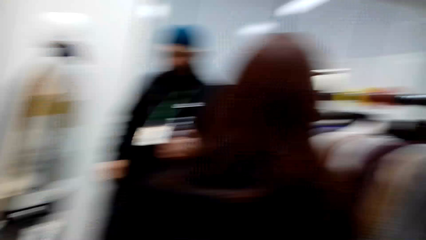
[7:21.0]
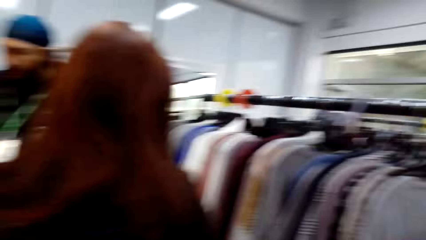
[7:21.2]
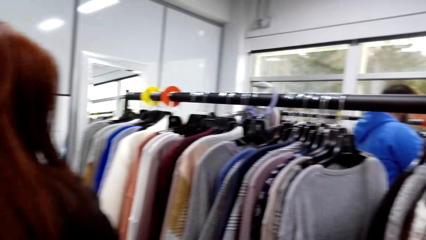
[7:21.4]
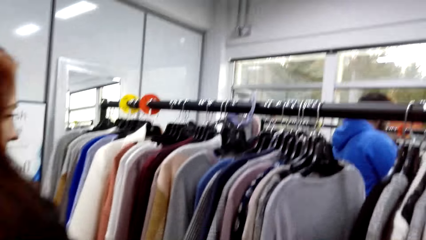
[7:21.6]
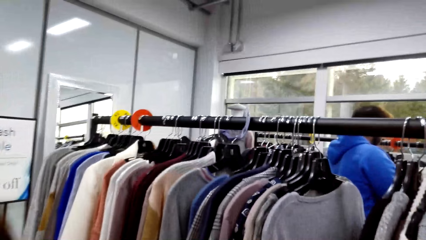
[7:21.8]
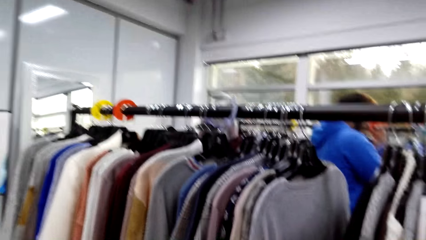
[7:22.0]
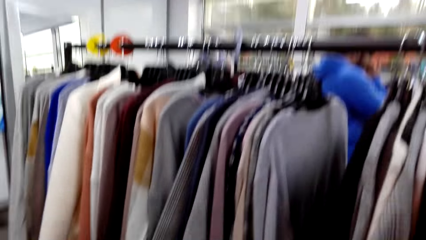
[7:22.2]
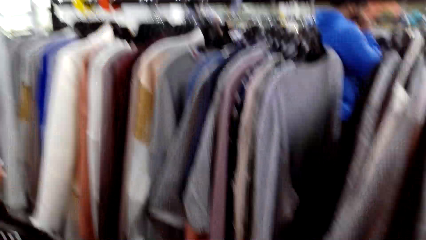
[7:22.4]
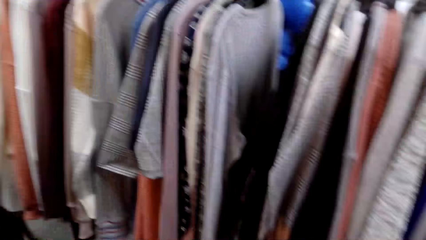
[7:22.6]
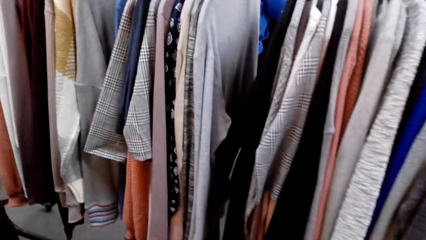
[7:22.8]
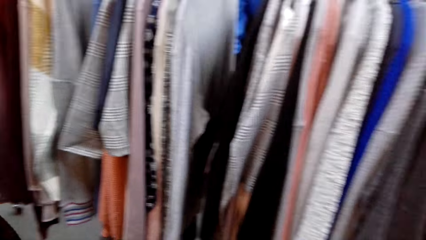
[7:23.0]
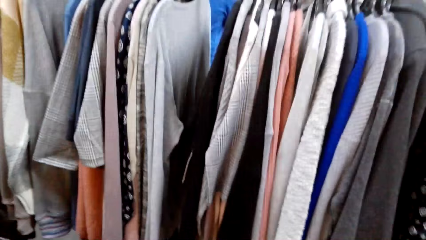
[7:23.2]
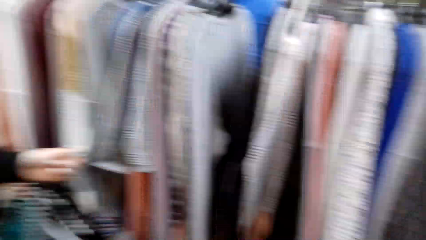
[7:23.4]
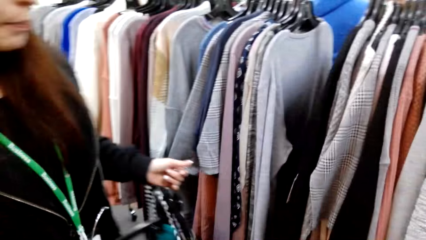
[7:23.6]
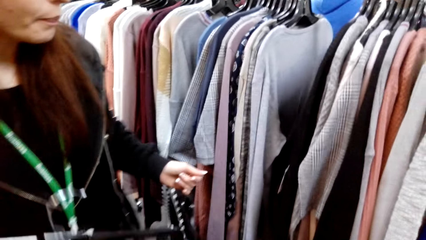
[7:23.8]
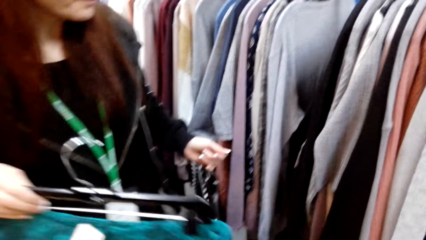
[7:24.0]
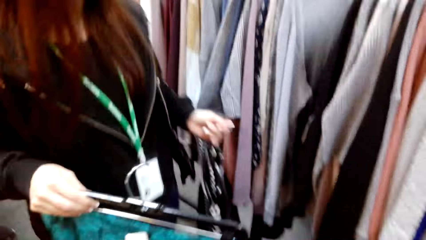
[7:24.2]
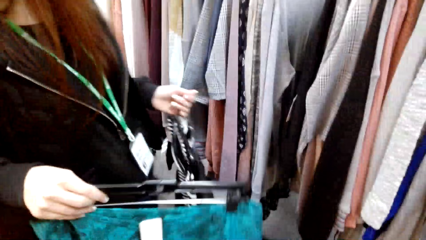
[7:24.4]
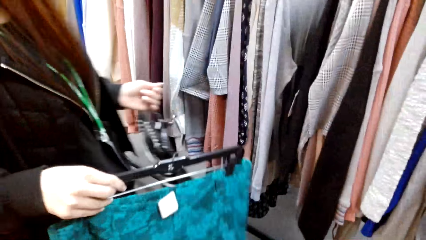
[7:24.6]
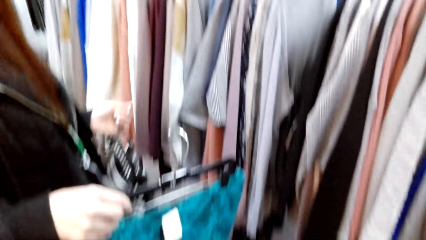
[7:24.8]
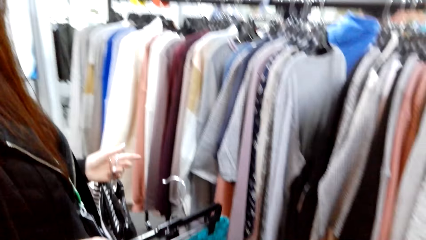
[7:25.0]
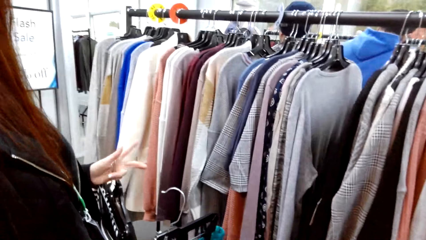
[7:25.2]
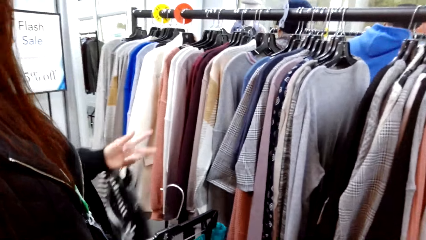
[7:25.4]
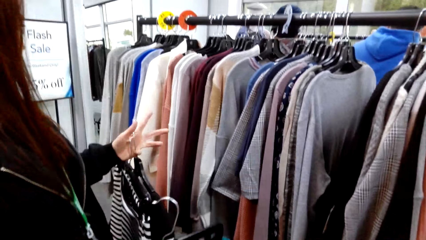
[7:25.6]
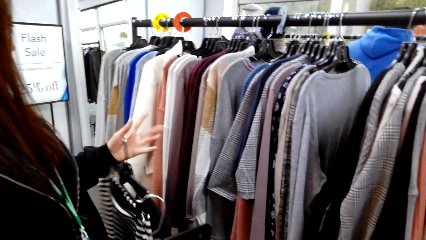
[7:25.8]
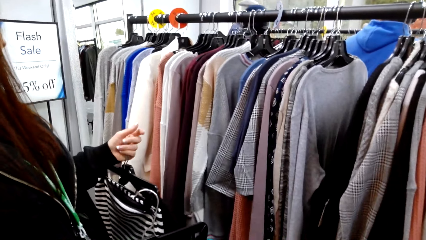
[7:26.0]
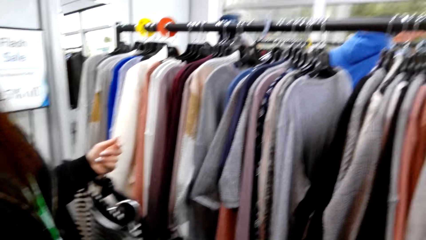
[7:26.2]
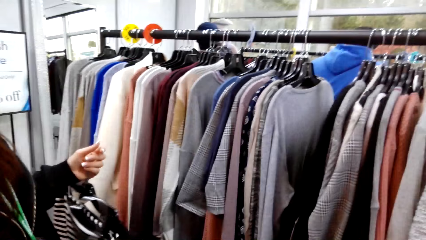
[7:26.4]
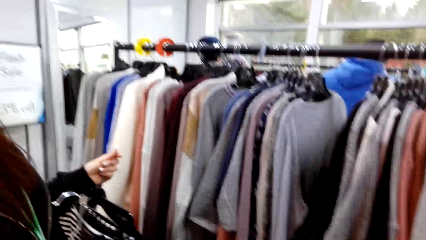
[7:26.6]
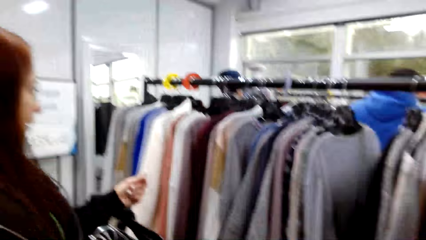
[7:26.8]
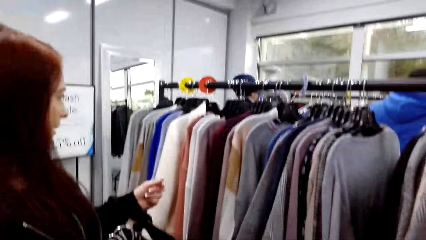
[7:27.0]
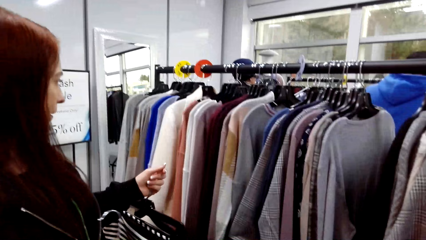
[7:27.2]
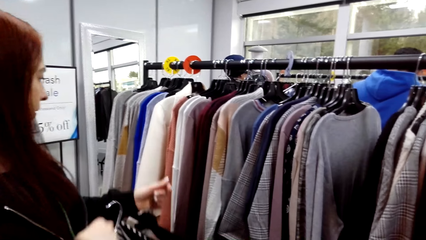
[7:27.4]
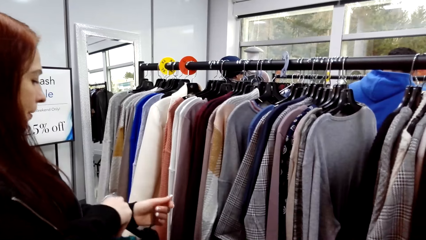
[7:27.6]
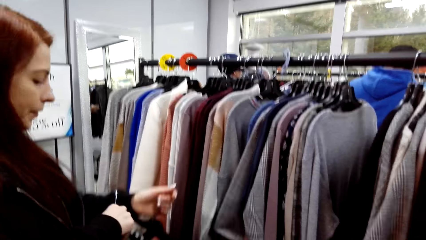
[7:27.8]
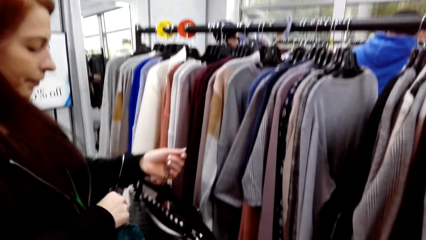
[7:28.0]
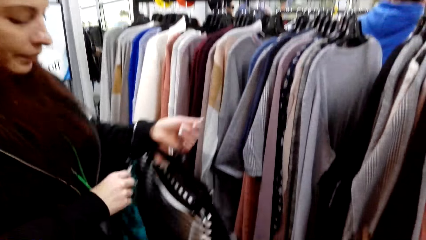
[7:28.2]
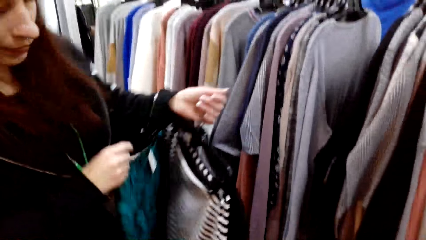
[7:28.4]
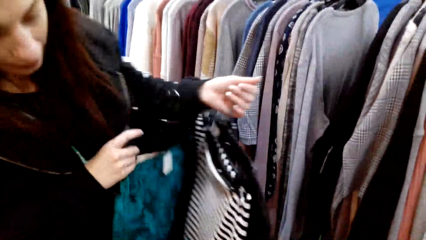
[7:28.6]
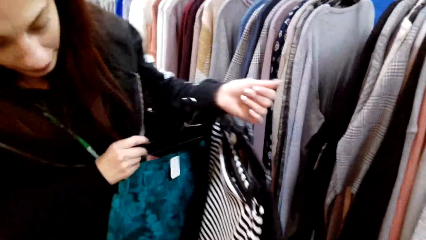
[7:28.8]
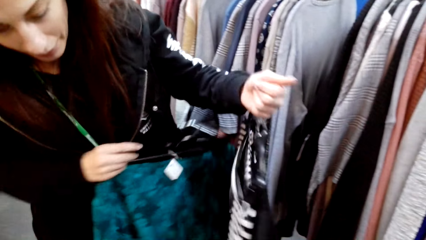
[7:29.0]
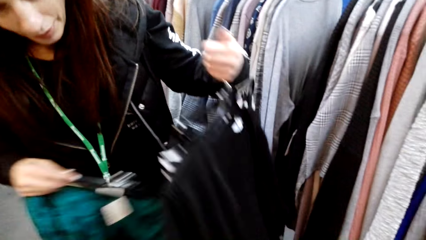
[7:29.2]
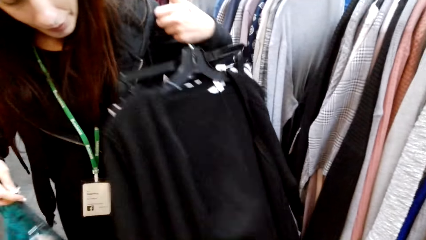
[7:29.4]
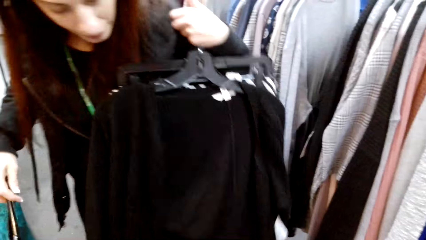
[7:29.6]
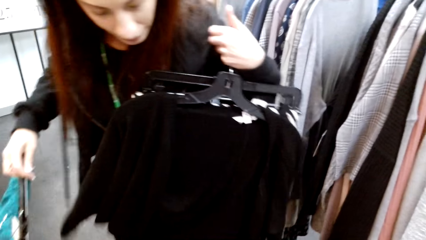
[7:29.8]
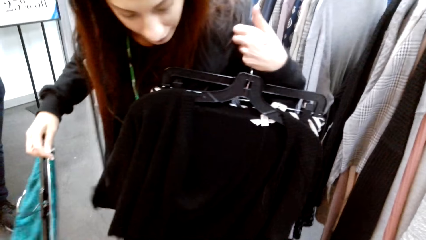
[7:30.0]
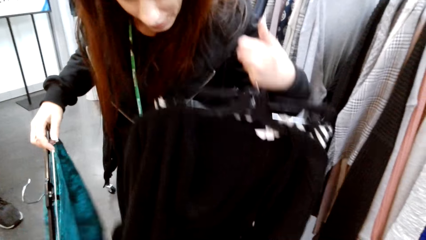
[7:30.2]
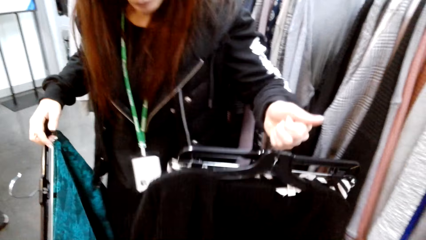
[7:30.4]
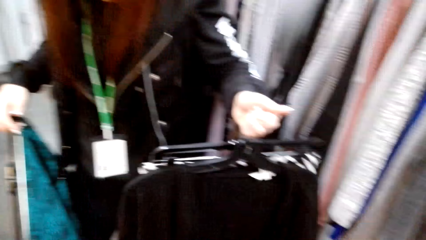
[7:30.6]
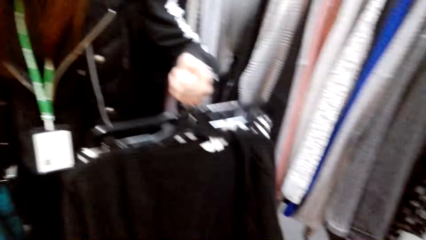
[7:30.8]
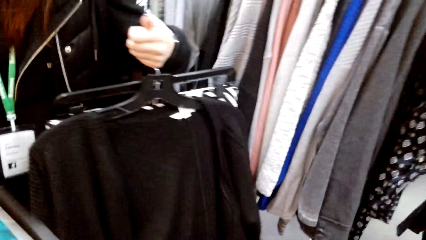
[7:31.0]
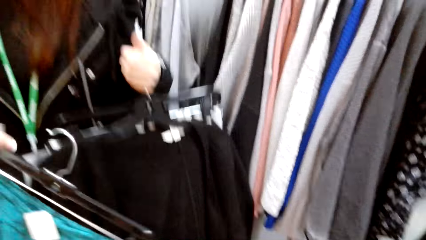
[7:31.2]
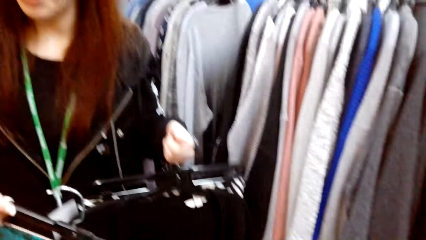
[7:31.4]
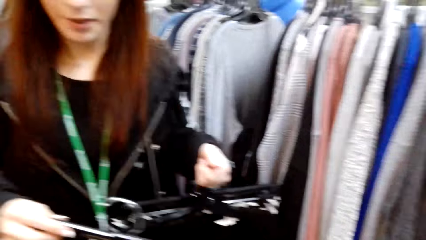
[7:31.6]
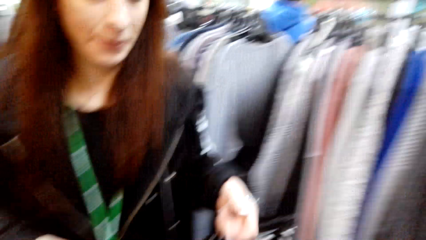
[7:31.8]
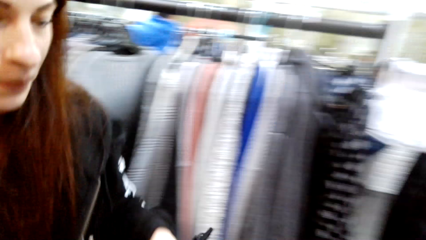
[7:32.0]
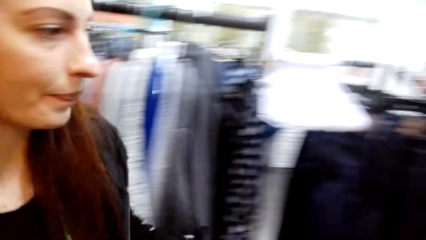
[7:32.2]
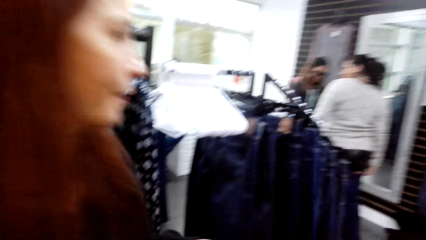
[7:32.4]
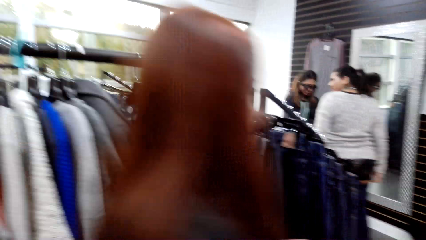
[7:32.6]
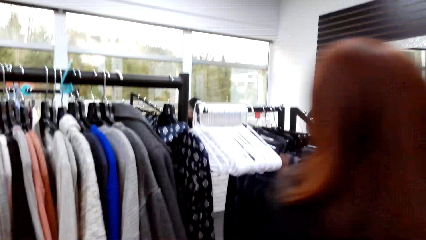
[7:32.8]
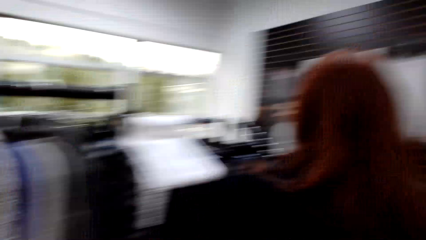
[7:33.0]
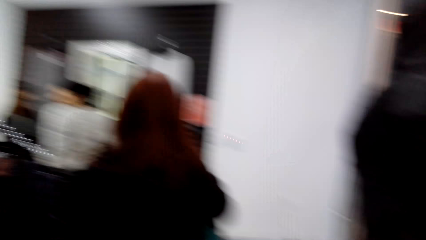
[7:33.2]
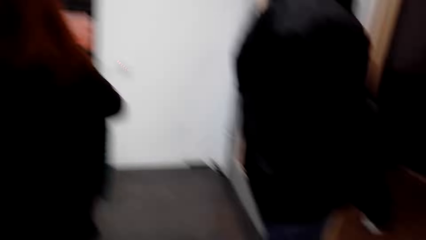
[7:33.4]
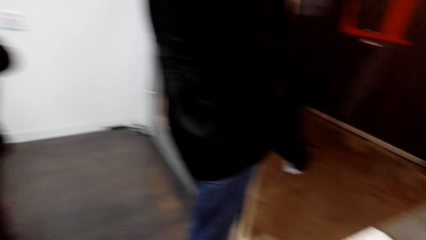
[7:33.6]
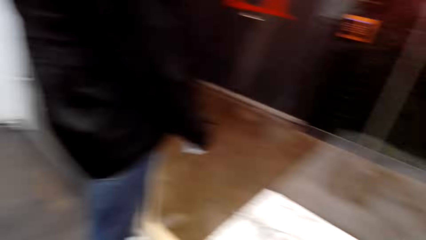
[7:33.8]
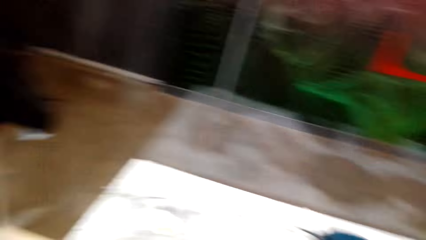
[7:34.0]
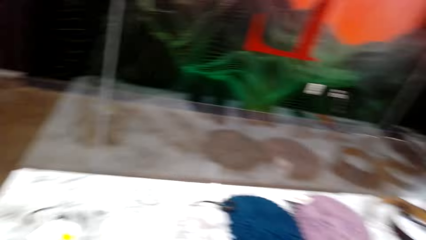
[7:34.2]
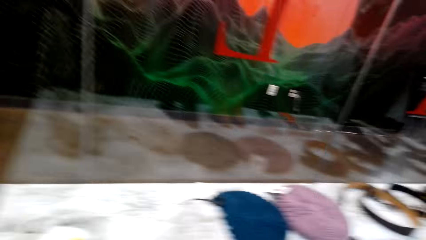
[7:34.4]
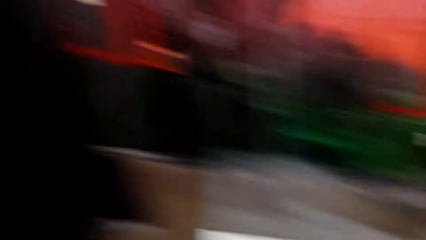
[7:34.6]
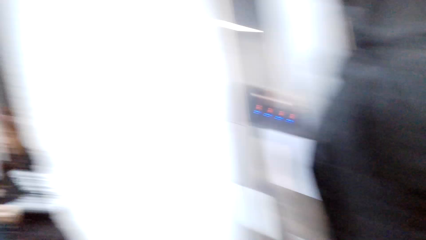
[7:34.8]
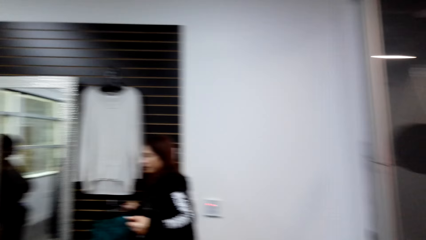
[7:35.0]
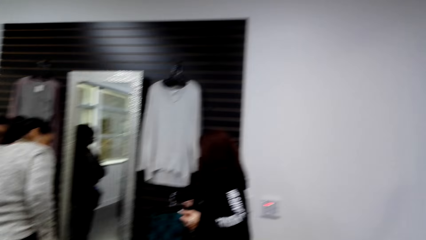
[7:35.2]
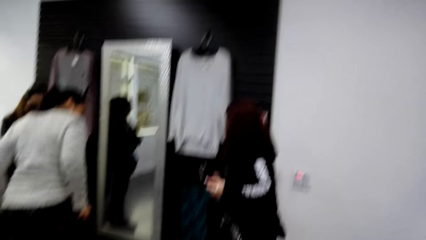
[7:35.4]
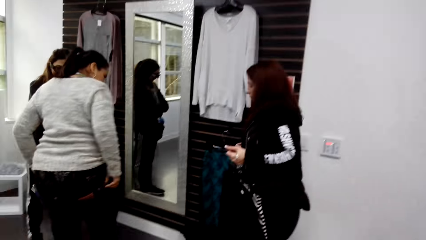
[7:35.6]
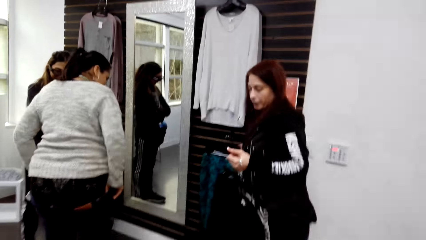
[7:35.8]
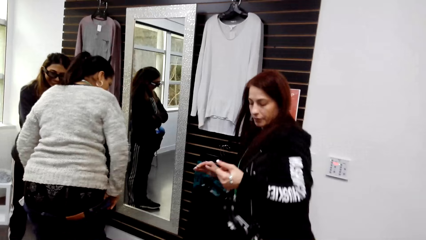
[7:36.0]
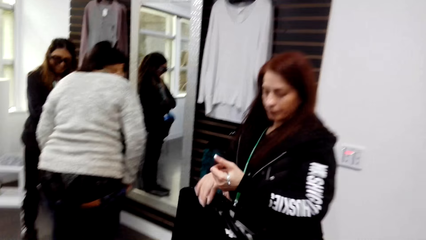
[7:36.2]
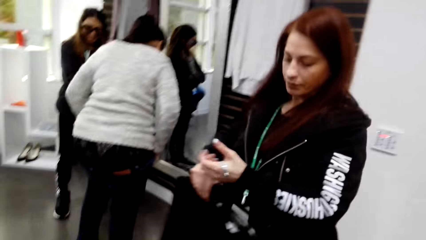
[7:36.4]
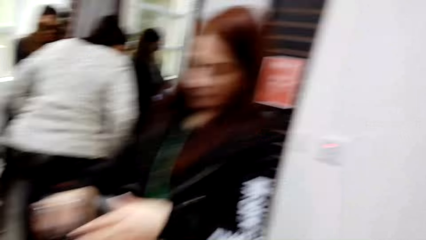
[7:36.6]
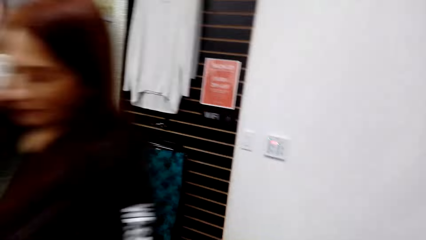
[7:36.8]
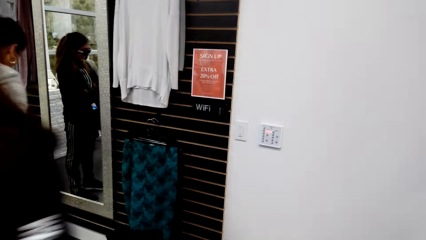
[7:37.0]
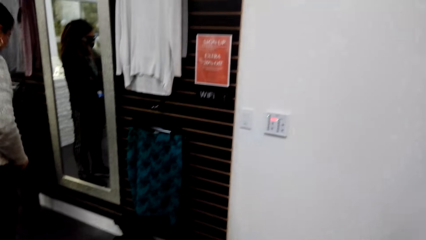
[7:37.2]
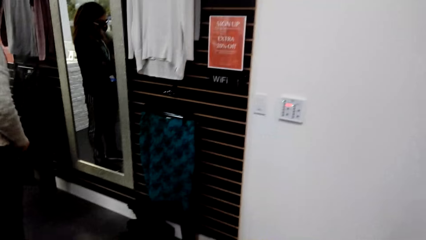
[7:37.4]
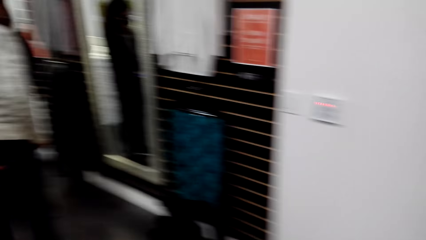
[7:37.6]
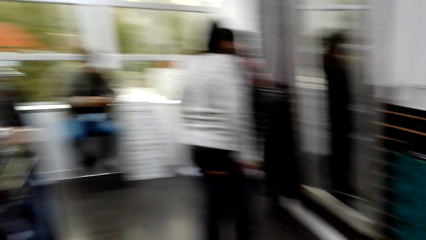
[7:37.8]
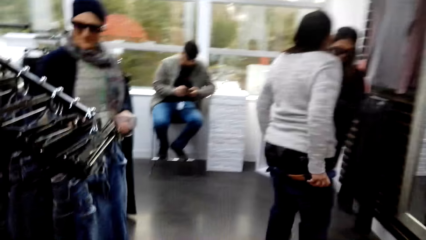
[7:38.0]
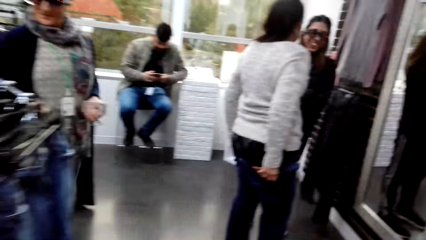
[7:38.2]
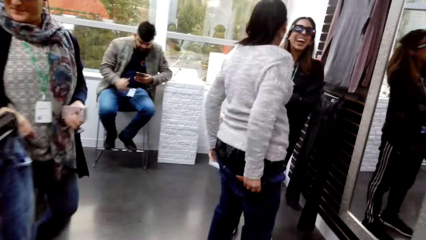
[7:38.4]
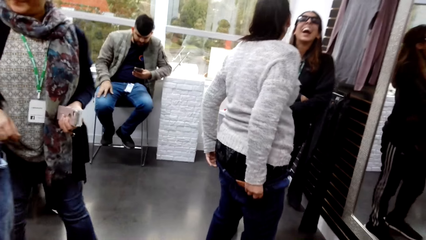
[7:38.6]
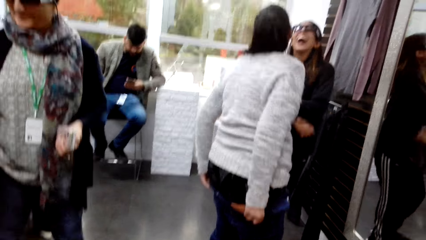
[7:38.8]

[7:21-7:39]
The camera wearer looks at the sweaters. A woman looks at the sweaters. The woman holds the sweater top. The woman walks in the clothes store. The camera wearer looks around. They walk in the clothes store.
